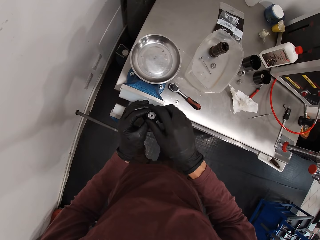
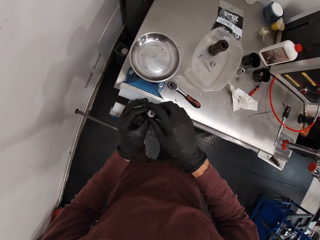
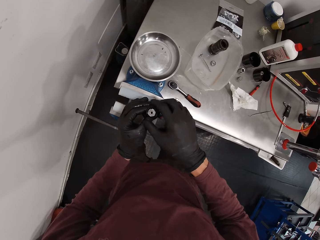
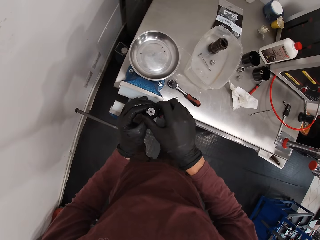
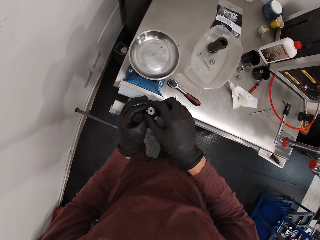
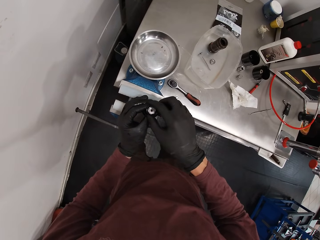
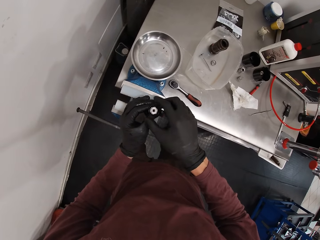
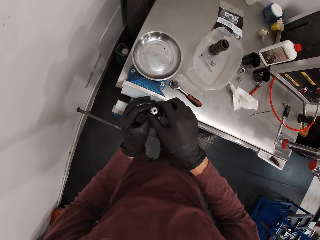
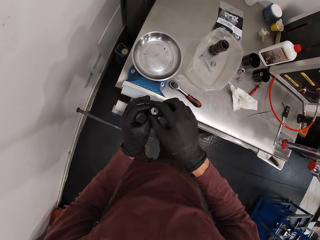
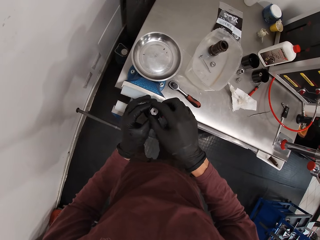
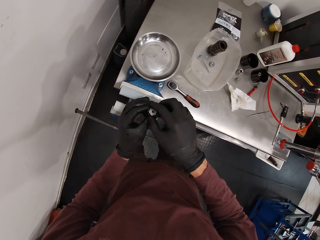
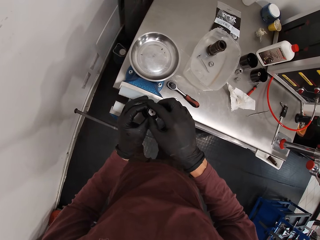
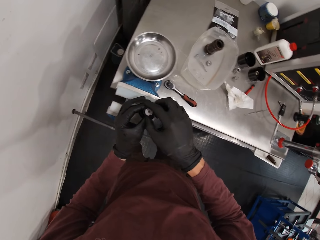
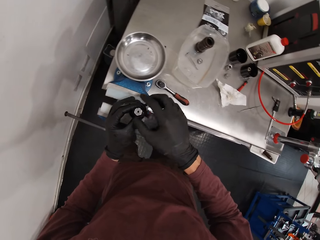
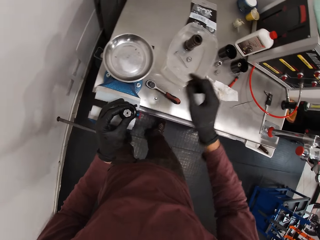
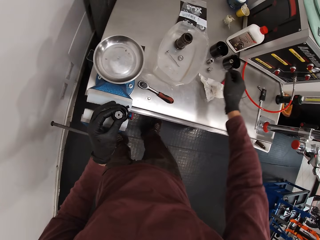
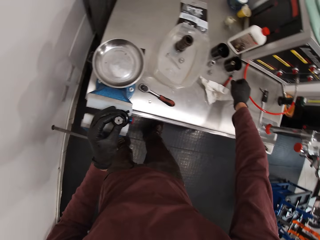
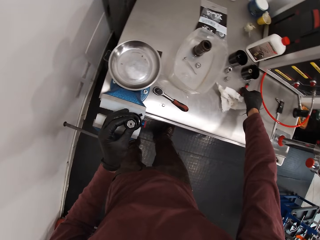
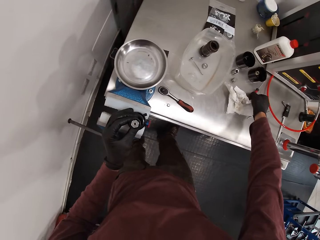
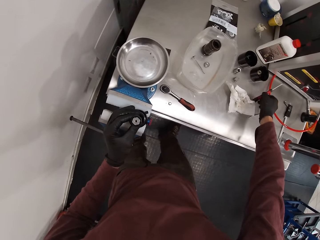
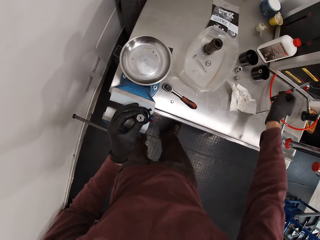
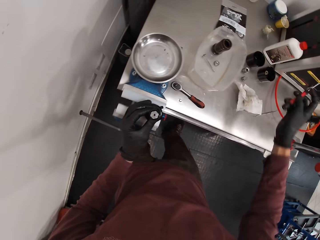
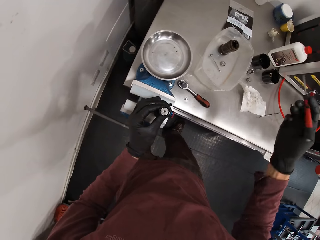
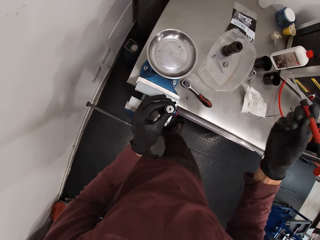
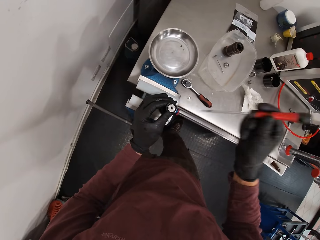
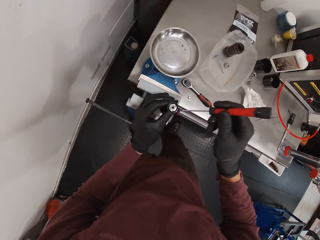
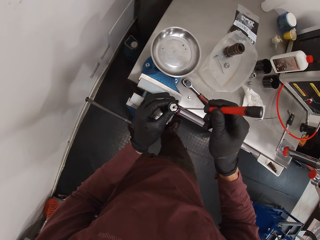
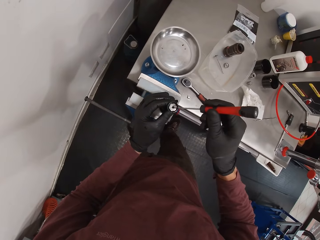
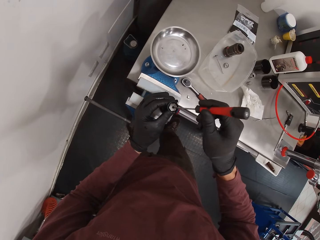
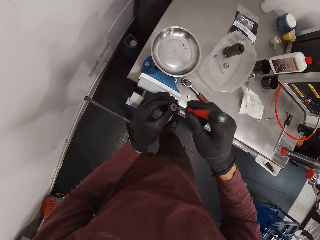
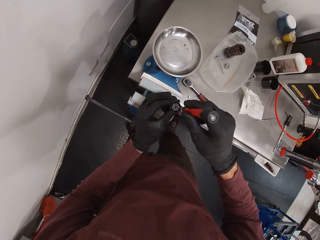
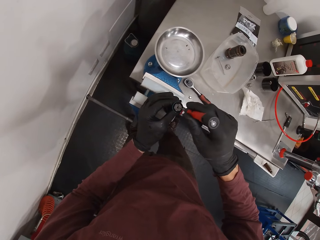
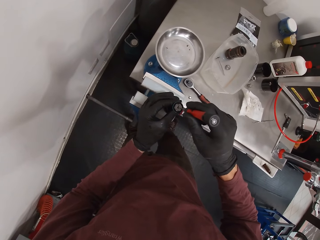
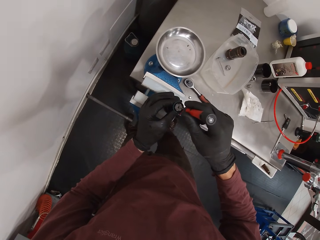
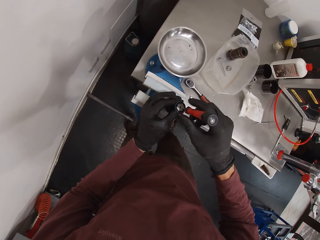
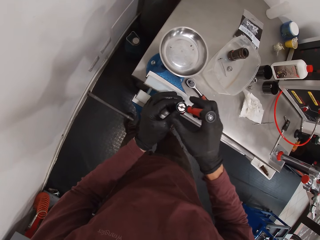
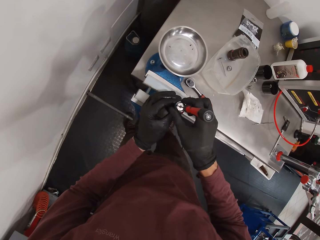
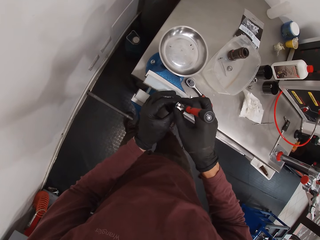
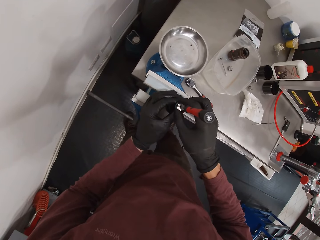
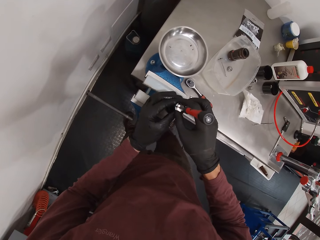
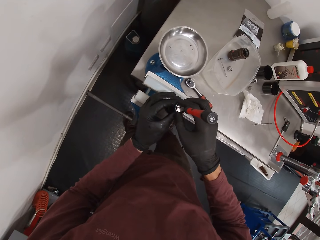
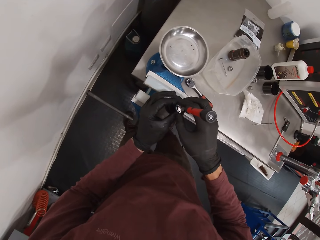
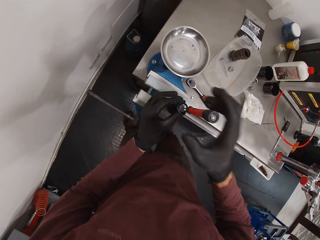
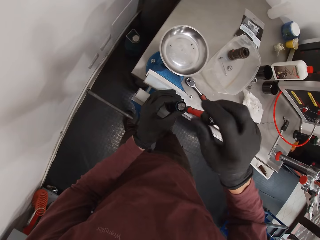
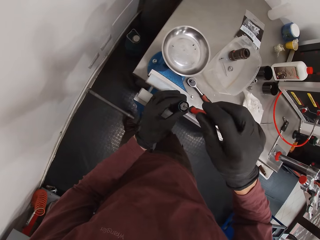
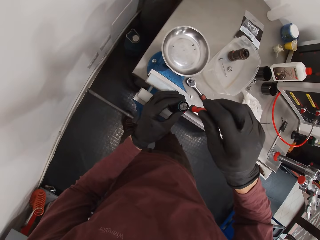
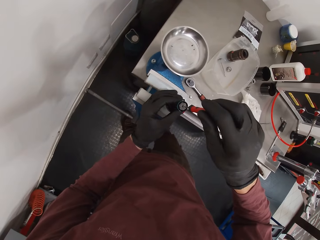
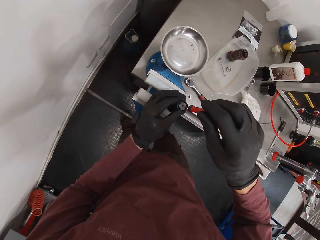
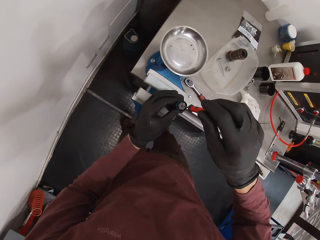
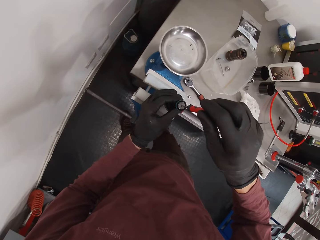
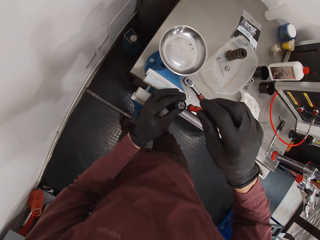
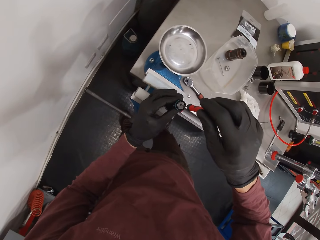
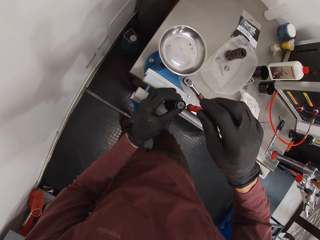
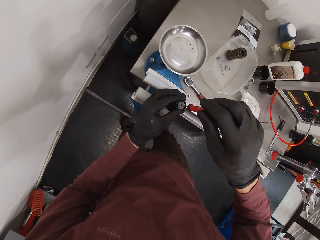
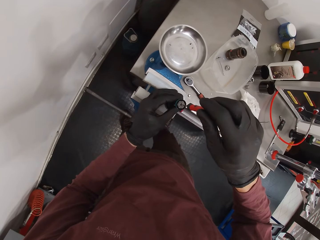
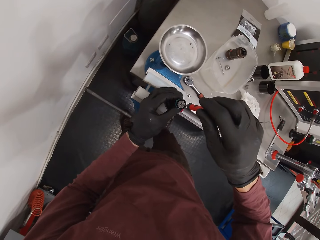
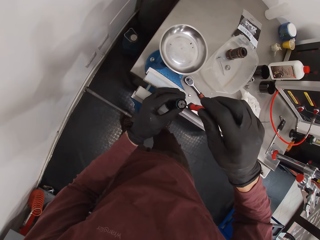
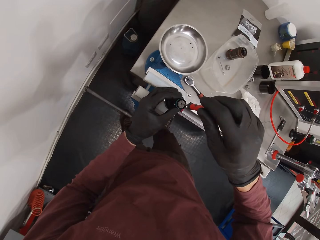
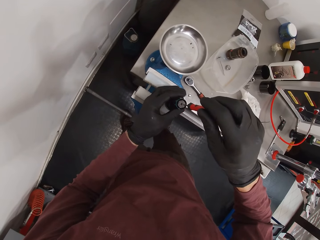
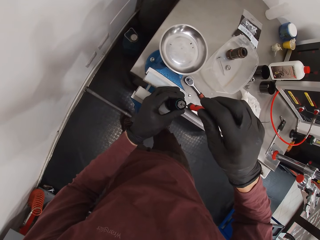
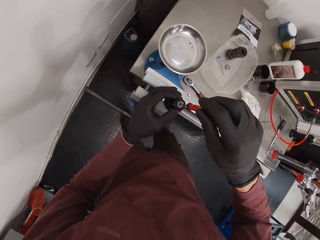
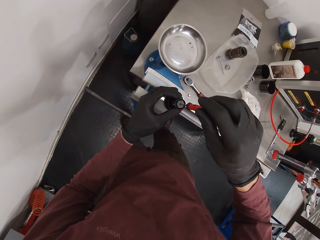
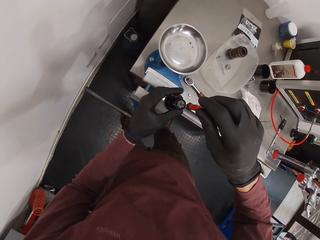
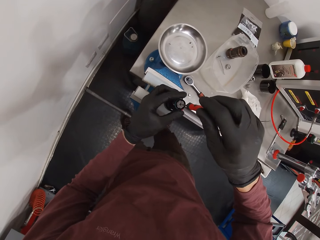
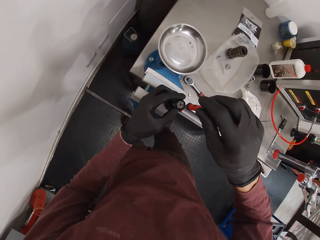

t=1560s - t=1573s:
The camera wearer turns the second part of the machine with his right hand. He examines something. He holds the second part of the machine with his left hand. He moves the right hand. He picks up the screwdriver from the workstation with his right hand. He places the screwdriver in the machine with his right hand. He tightens something with the screwdriver. He turns the second part of the machine with both hands. He holds the screwdriver with his right hand.

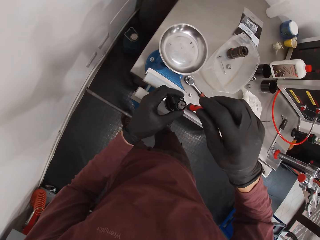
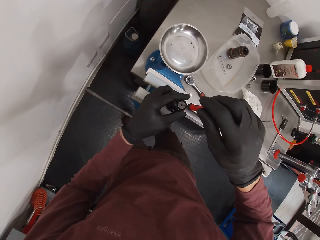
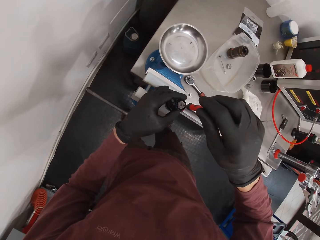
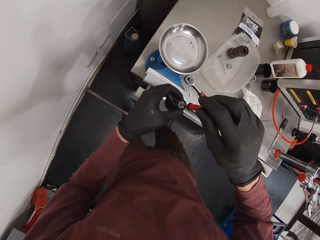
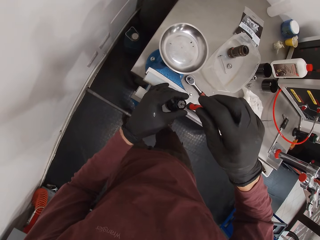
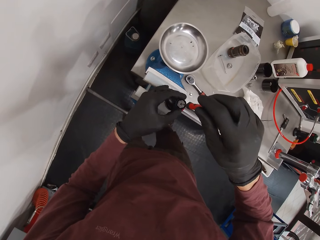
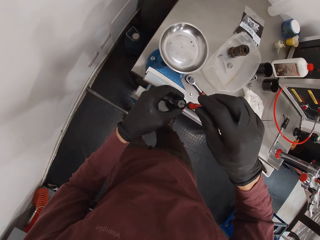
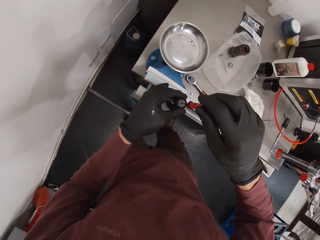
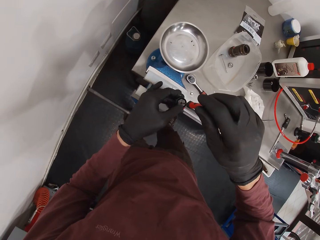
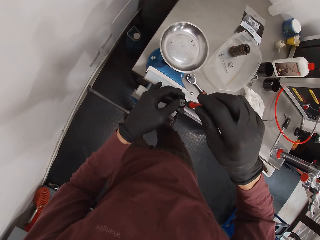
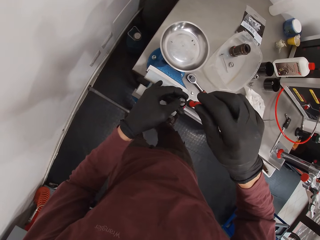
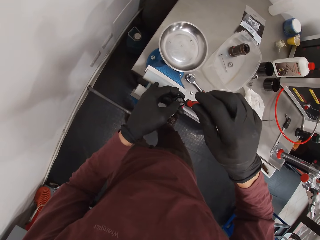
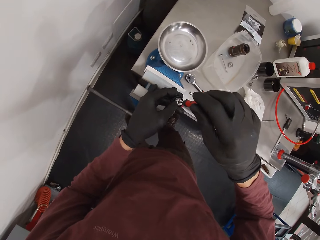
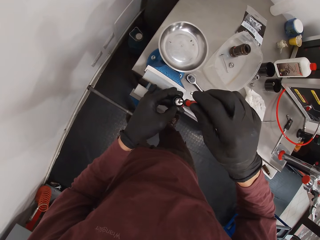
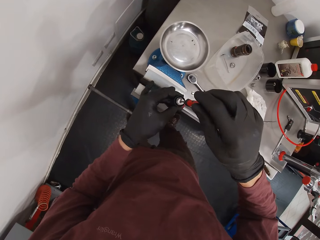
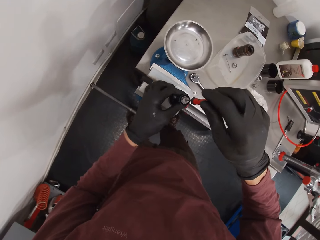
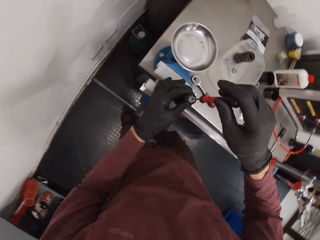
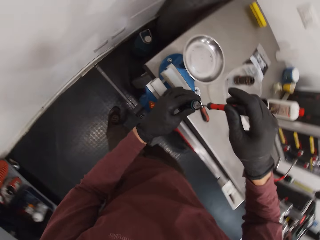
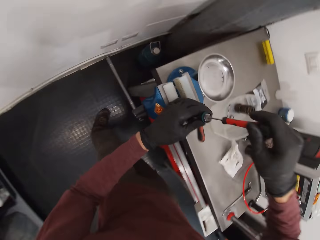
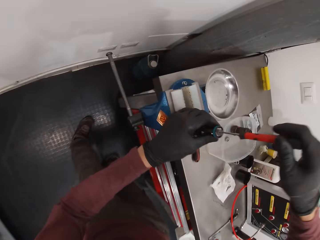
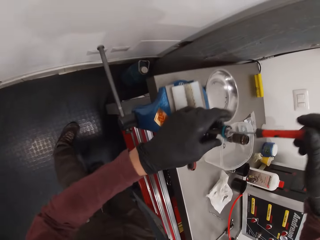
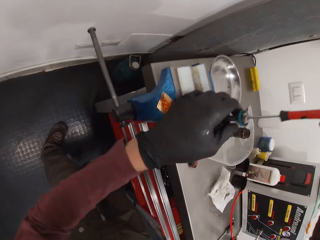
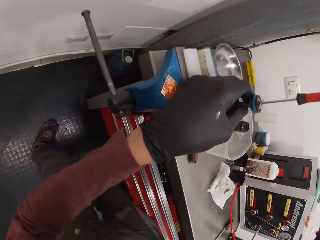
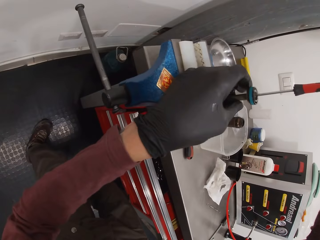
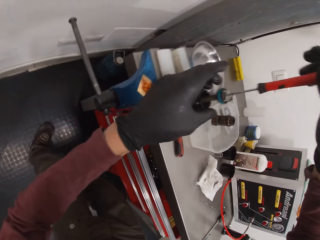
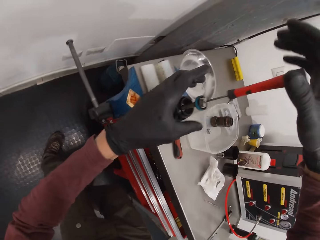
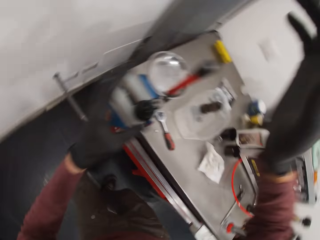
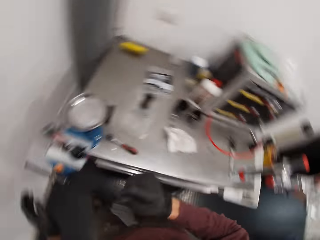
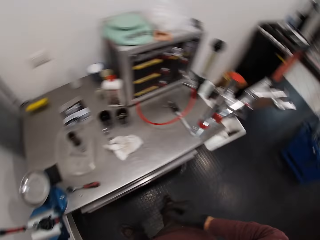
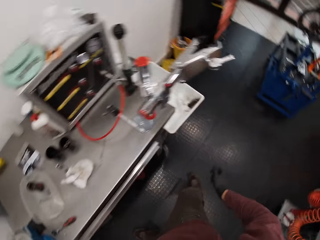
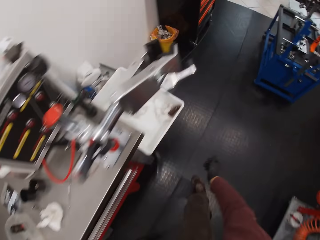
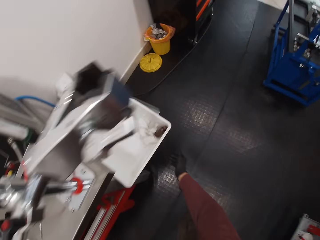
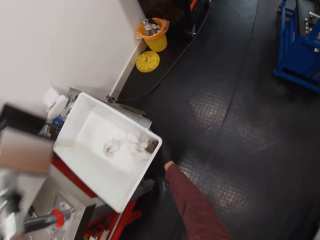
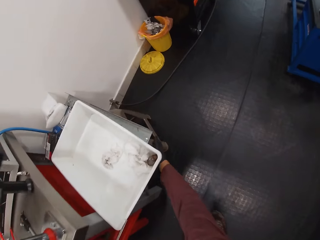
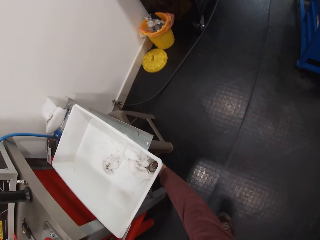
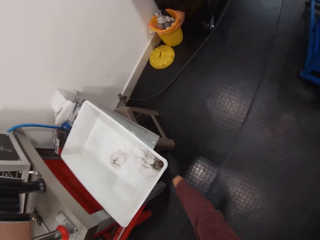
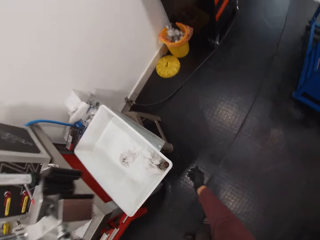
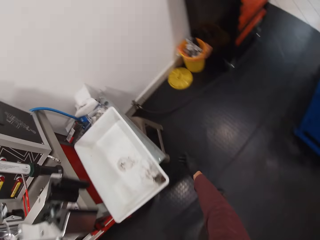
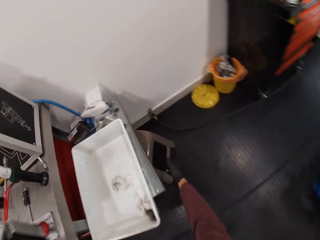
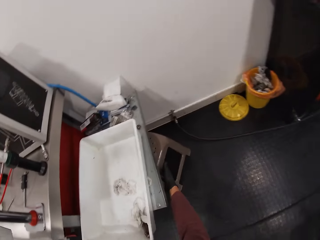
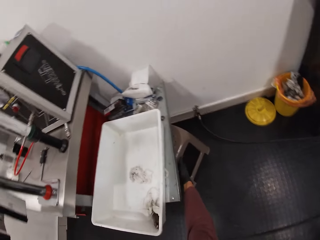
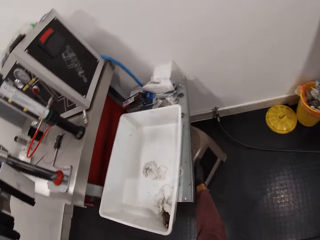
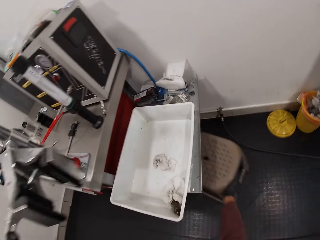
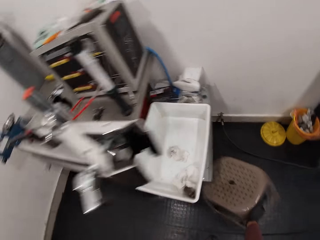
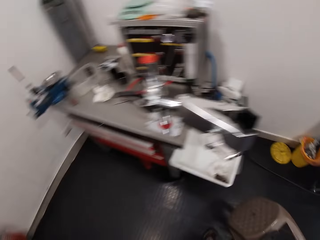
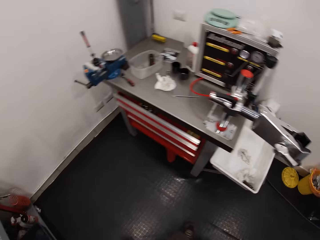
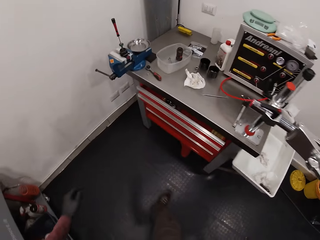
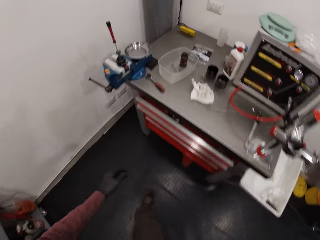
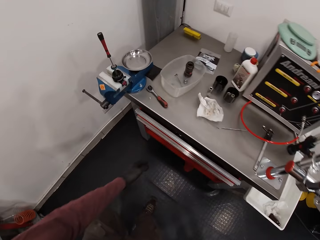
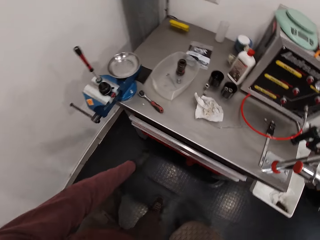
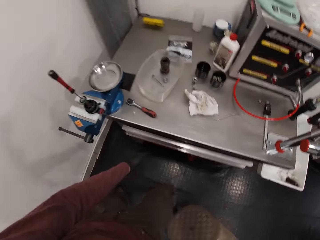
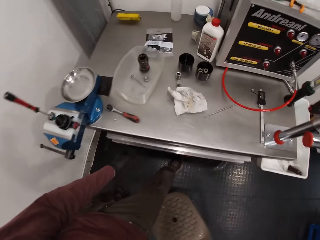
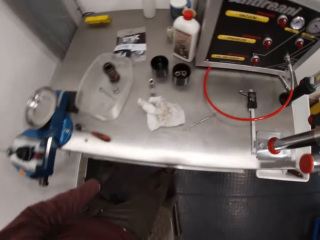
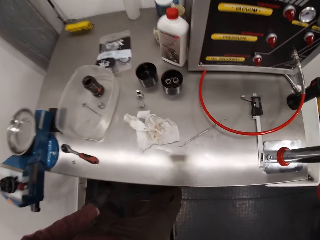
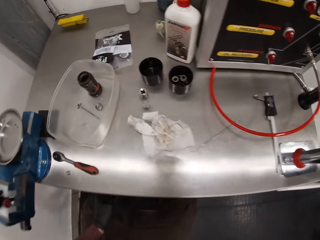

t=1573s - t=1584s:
The camera wearer bends. He lifts both hands. He walks around. He pulls a plastic seat. He takes a stool from under a workstation with his right hand. He walks around. He holds the drawer with his left hand. He drops the chair in front of the first workstation.
